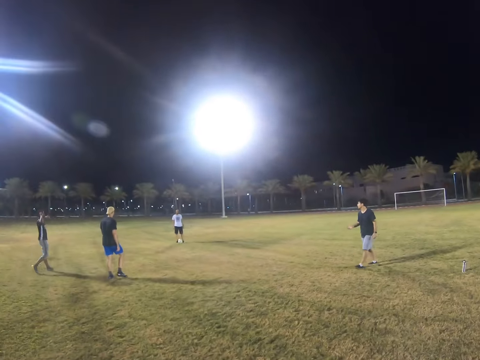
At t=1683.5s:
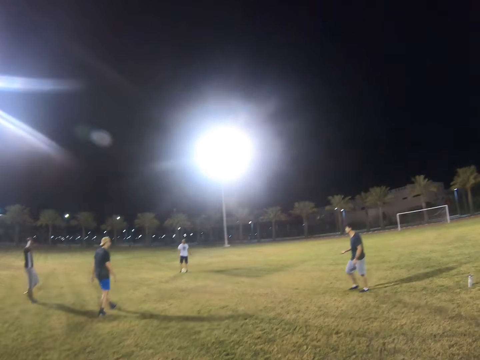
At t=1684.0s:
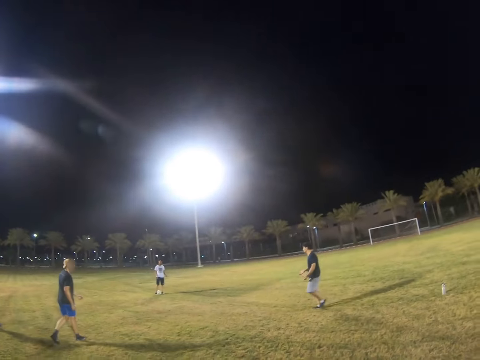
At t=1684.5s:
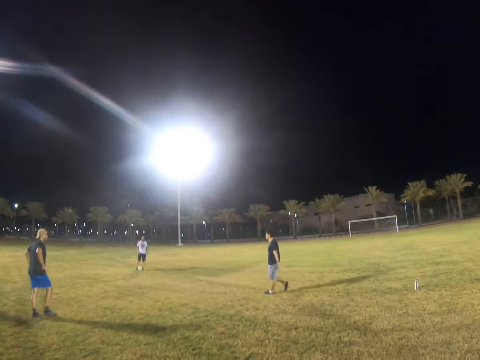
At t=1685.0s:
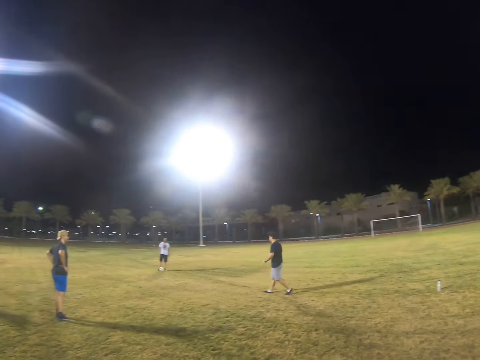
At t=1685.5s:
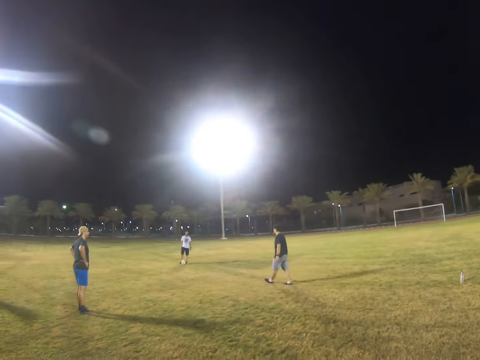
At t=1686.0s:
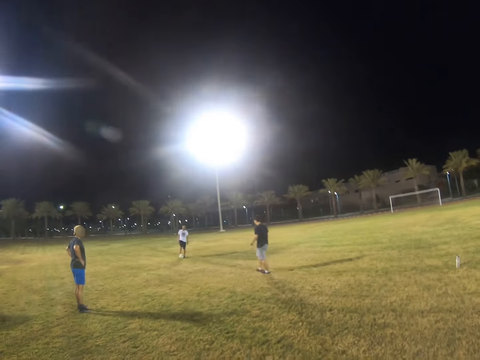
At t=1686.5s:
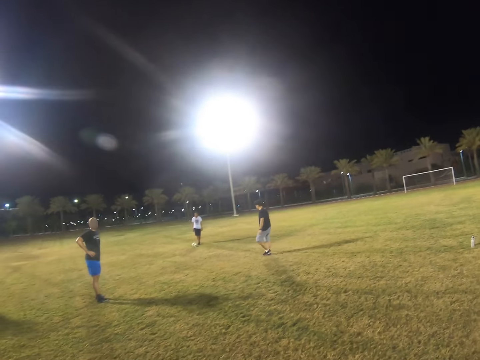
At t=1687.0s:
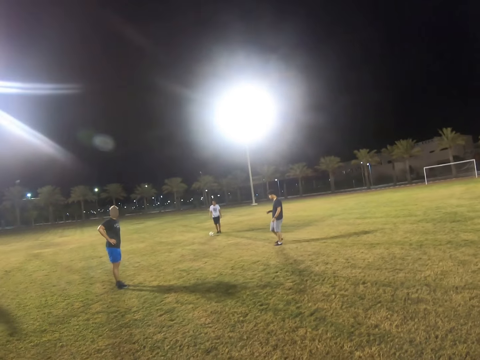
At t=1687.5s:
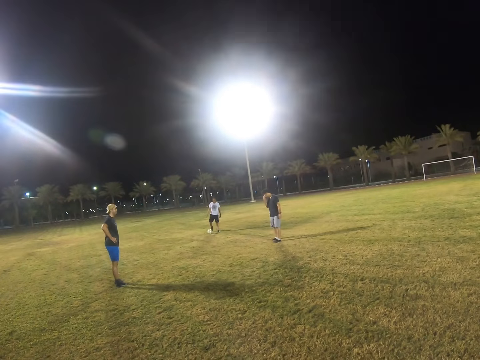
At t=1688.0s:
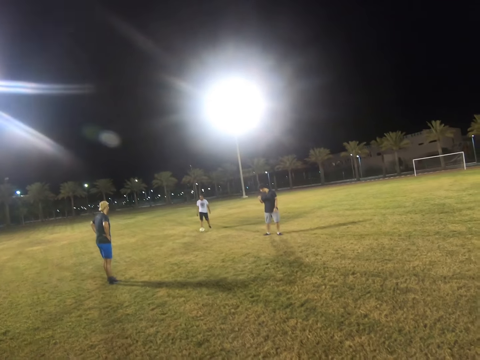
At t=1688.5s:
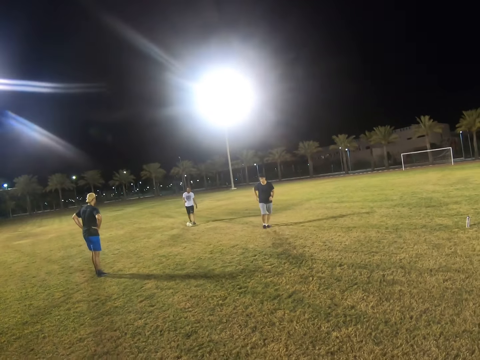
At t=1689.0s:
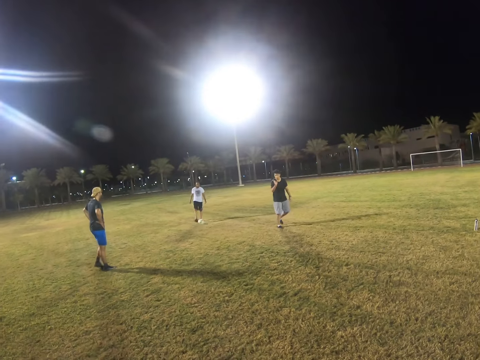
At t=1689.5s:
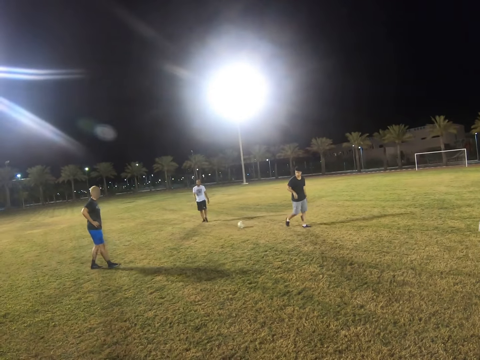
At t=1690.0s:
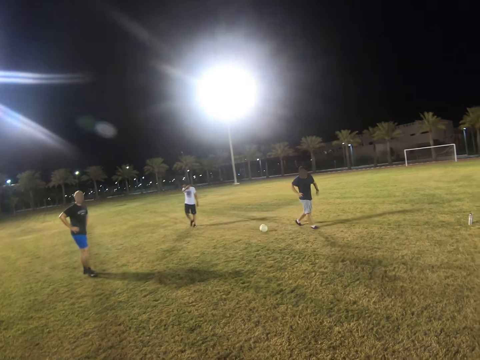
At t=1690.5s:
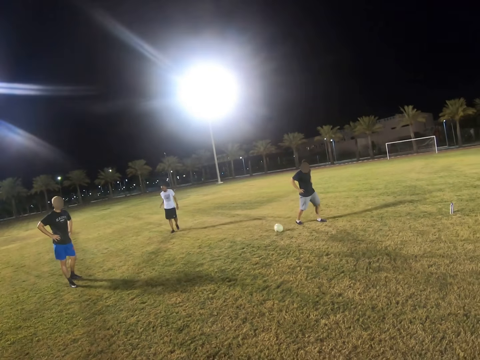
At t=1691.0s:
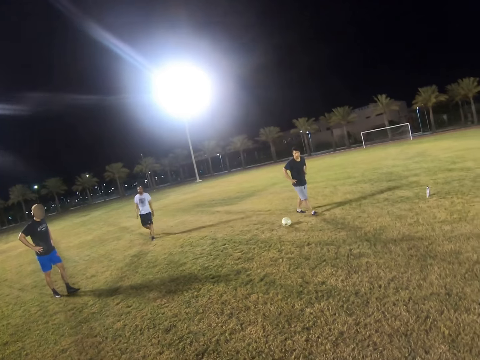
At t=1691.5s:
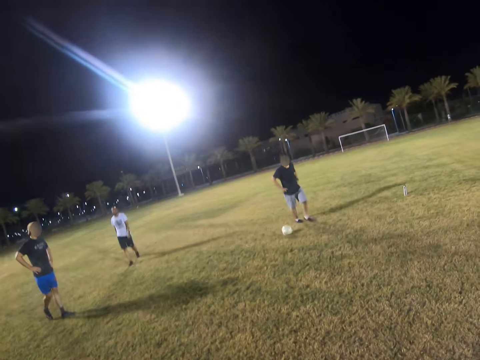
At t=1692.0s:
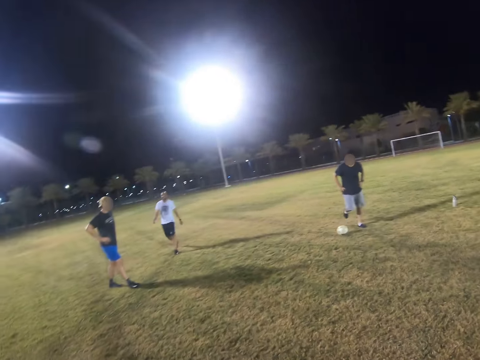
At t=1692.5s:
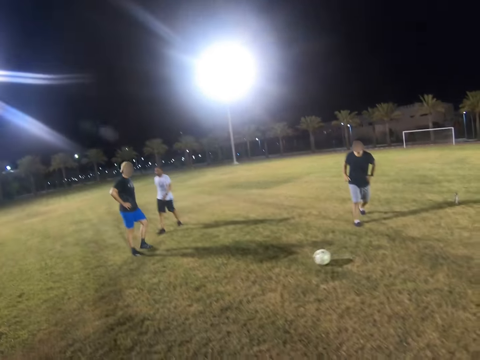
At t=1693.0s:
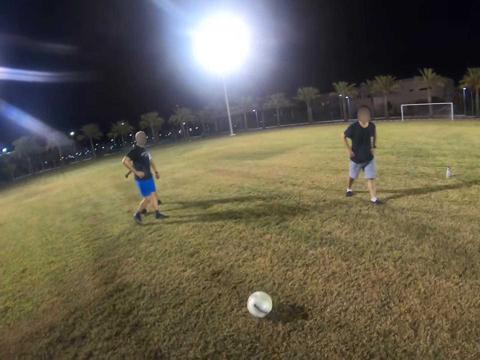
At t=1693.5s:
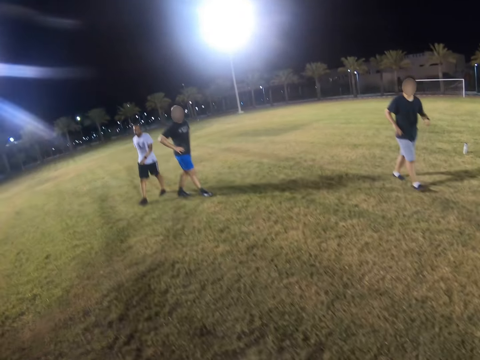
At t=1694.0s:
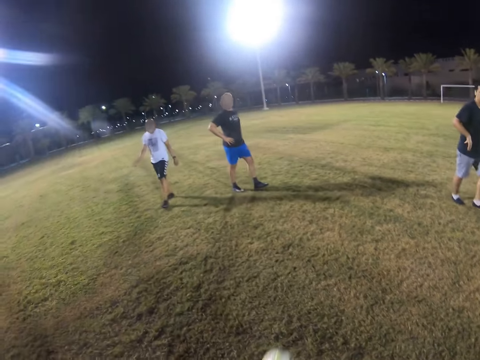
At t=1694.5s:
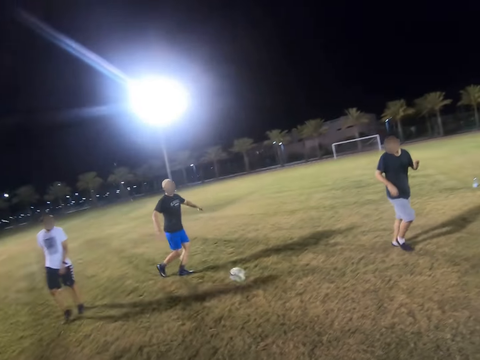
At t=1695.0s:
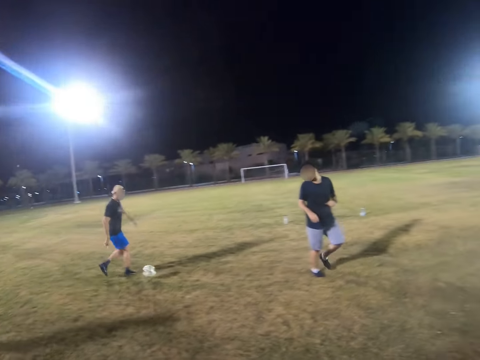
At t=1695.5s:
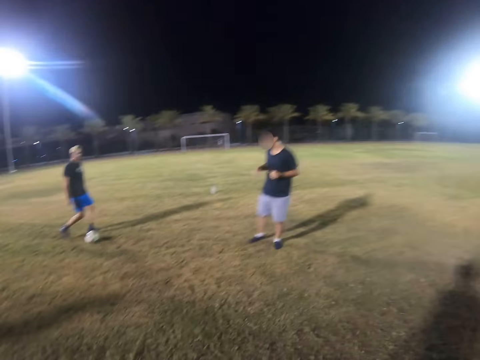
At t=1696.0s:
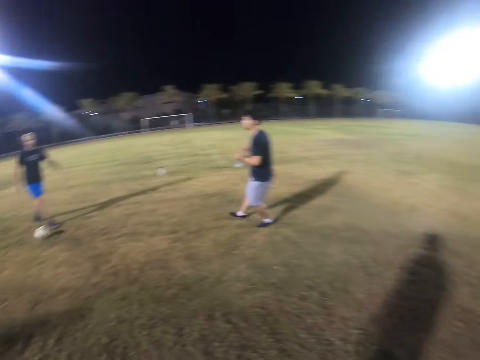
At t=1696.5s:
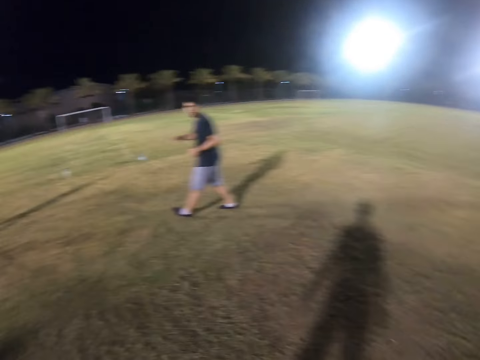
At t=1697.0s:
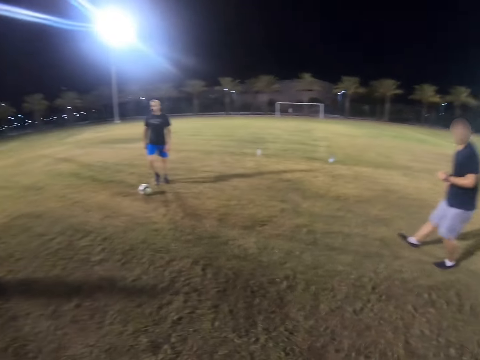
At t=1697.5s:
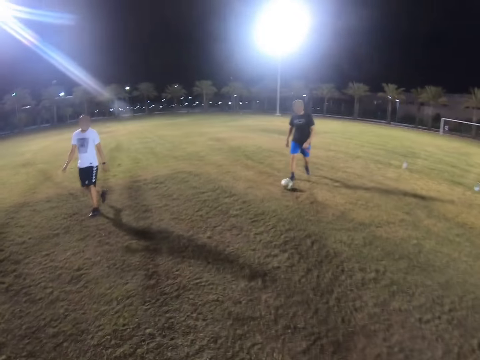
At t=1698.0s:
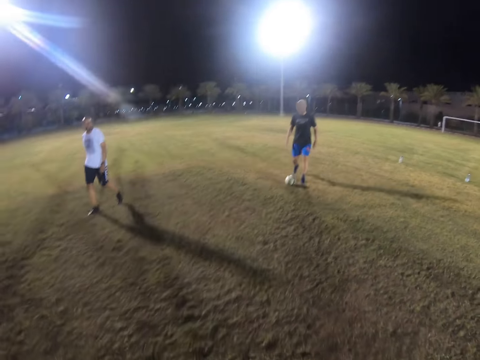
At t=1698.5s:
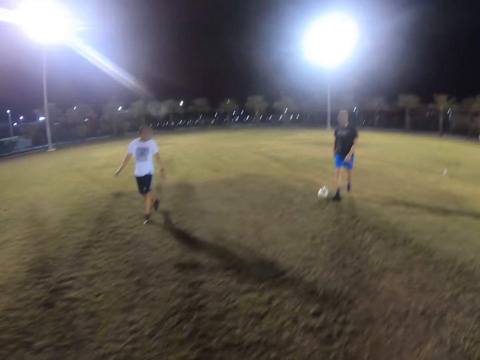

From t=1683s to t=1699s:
A man walks in the field. Another man hits the ball. The first man walks in the field. The other man walks in the field. The first man hits the ball. The camera wearer has the ball. They pass the ball and hit the ball.

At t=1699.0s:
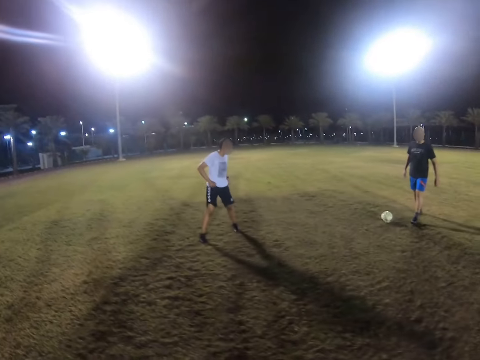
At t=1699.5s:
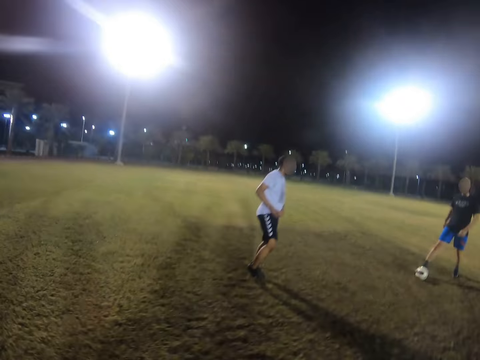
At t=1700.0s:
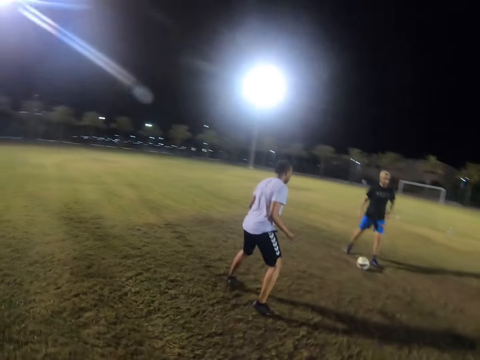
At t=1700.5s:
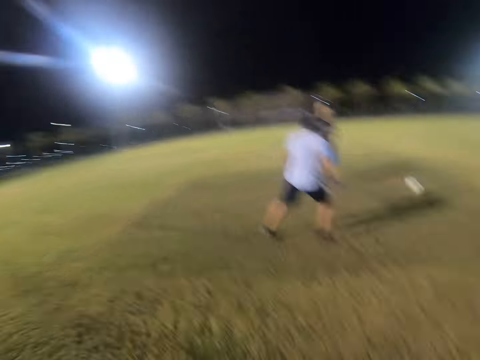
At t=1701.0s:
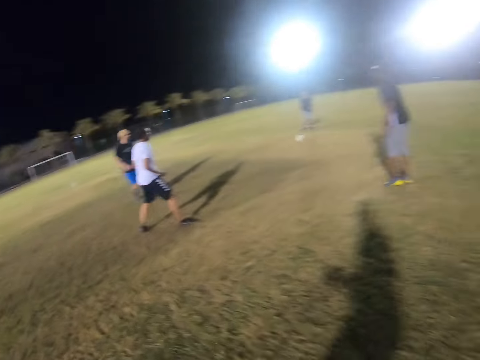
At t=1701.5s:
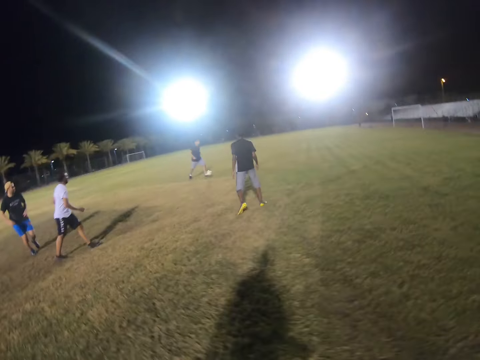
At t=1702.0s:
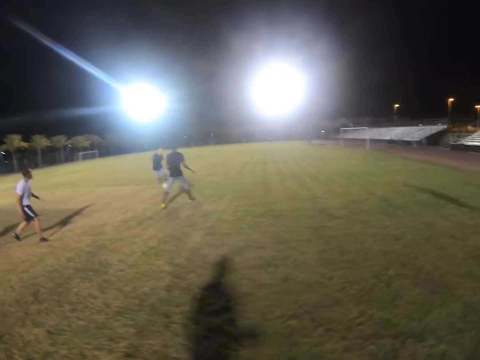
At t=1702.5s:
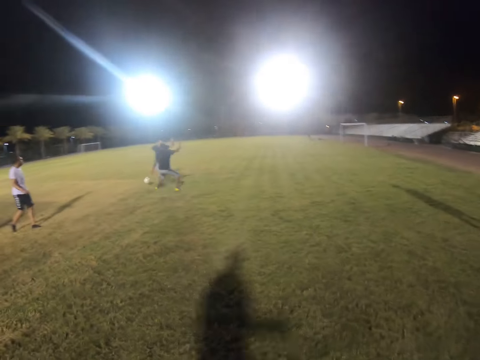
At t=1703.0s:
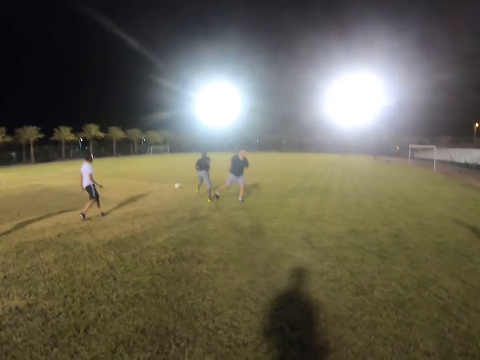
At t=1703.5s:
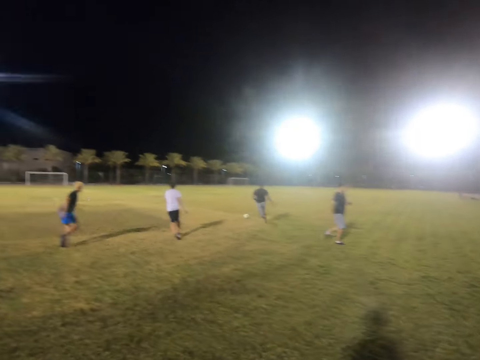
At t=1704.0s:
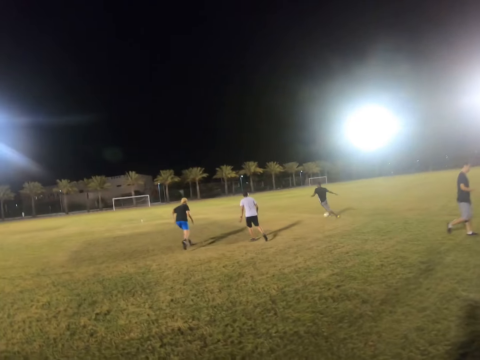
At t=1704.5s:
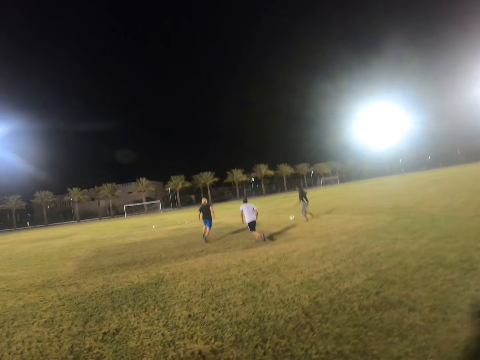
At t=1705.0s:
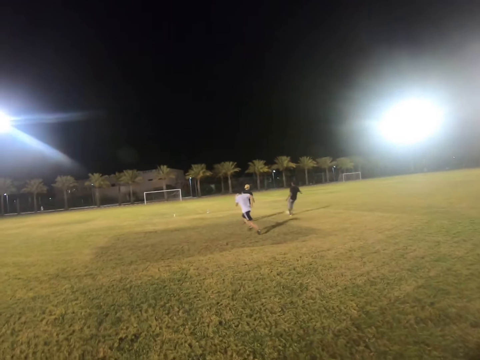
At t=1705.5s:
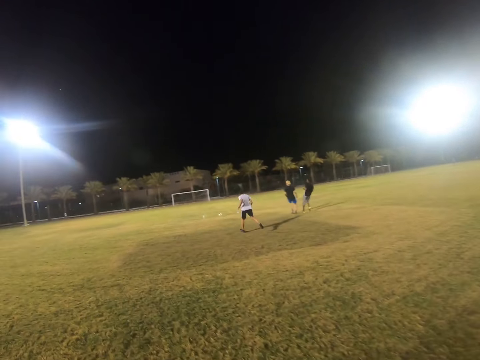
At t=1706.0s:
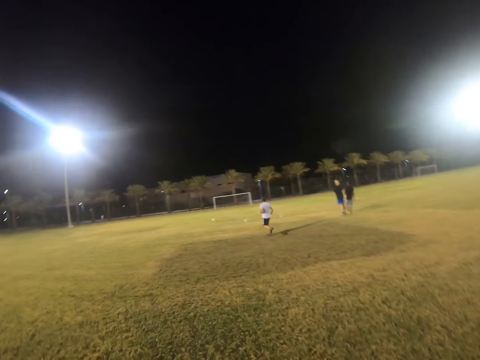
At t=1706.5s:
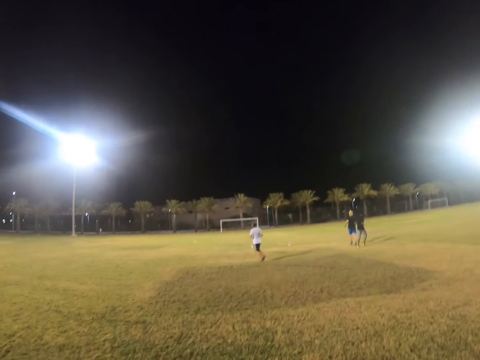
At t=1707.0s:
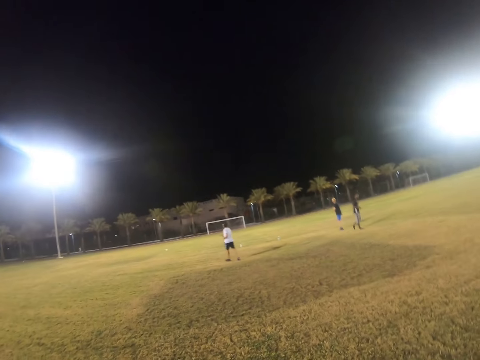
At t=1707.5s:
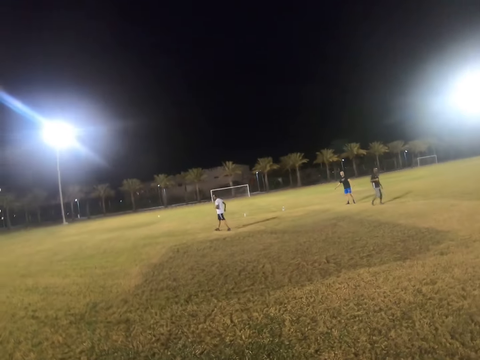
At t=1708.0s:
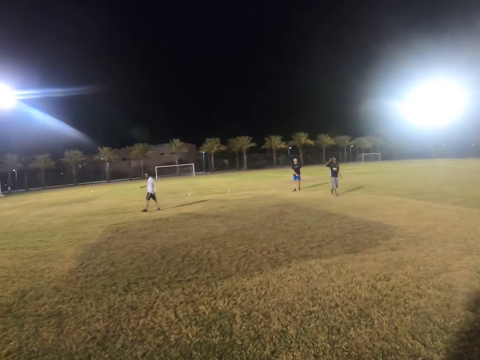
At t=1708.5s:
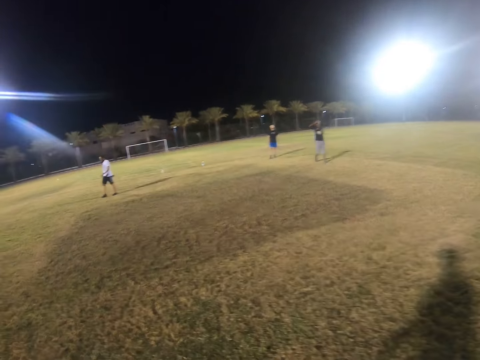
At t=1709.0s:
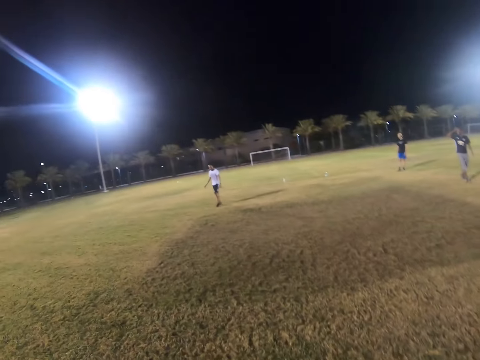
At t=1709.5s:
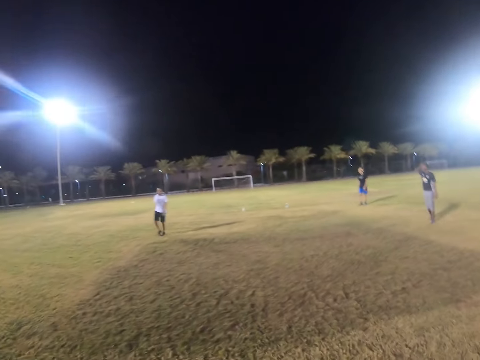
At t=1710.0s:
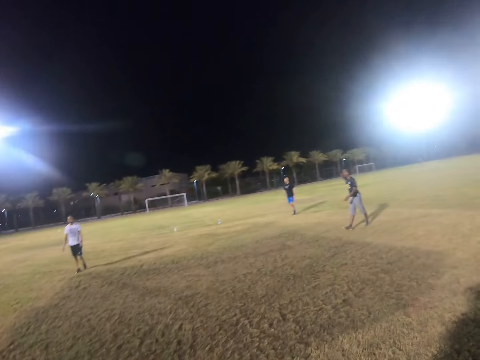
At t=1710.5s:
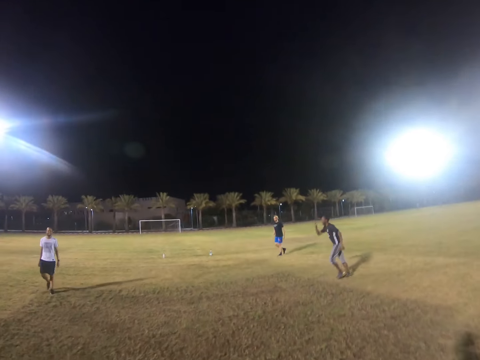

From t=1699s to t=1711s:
A man hits the ball. Another man hits the ball. Another man runs in the field.
